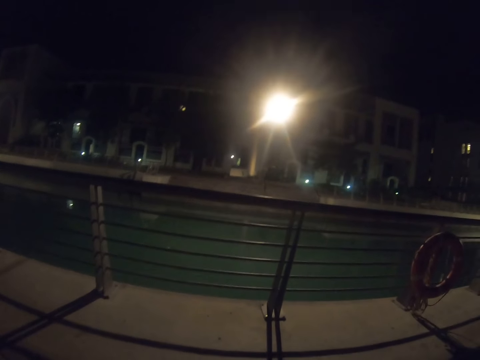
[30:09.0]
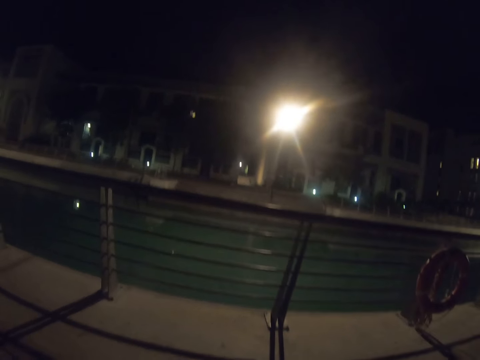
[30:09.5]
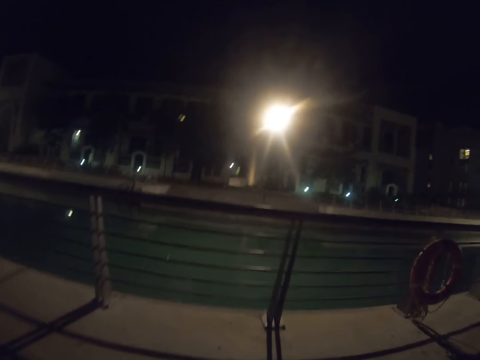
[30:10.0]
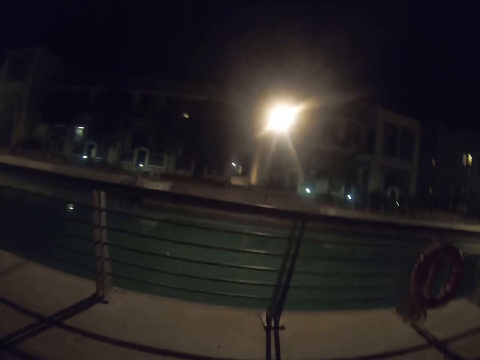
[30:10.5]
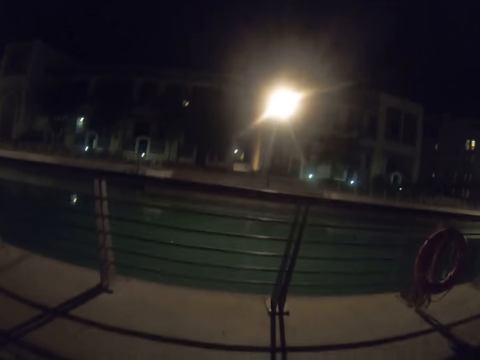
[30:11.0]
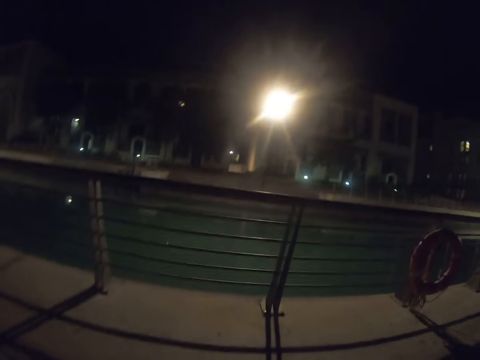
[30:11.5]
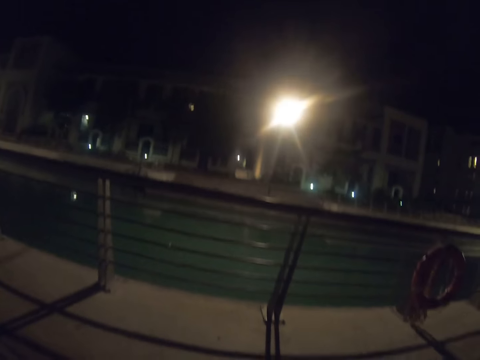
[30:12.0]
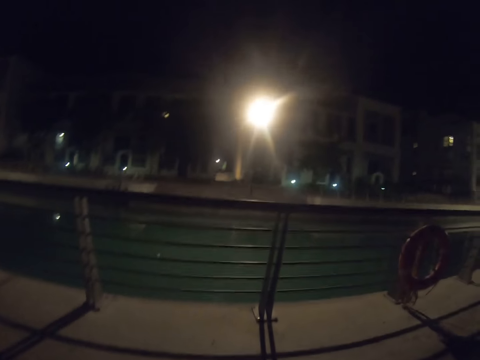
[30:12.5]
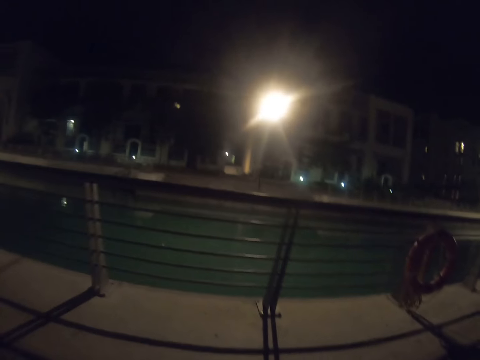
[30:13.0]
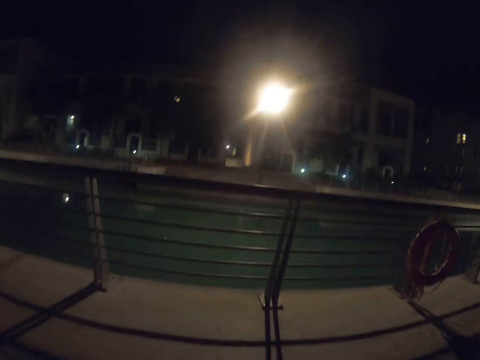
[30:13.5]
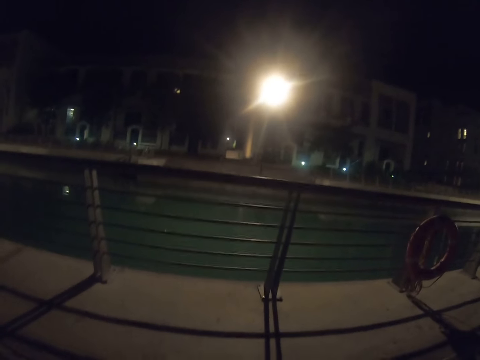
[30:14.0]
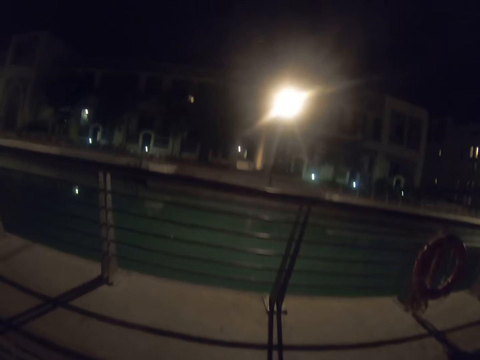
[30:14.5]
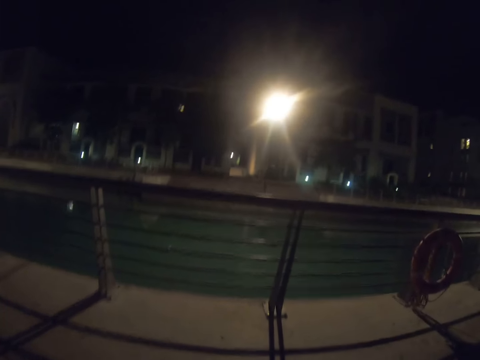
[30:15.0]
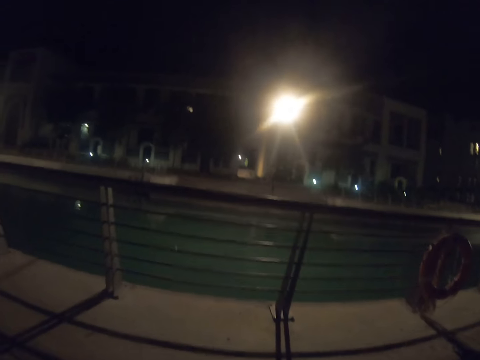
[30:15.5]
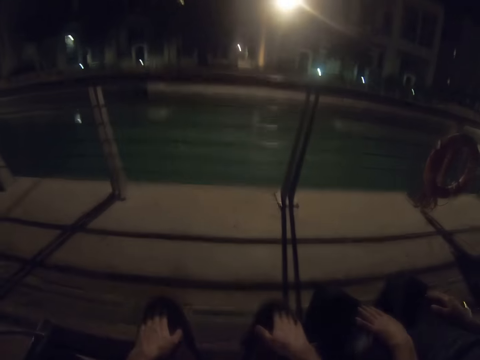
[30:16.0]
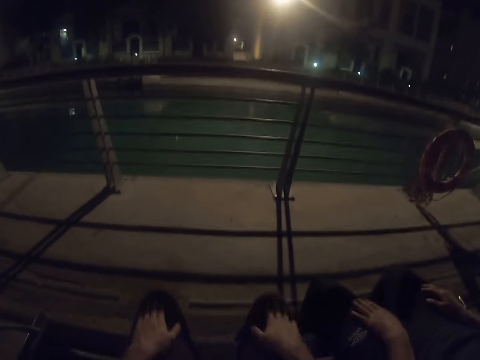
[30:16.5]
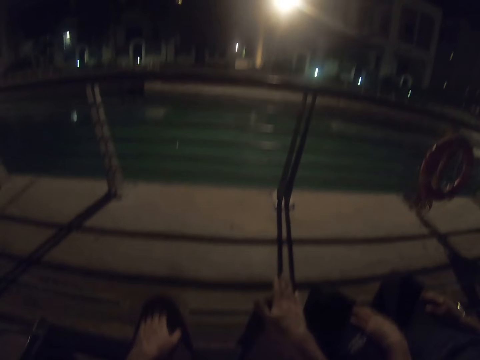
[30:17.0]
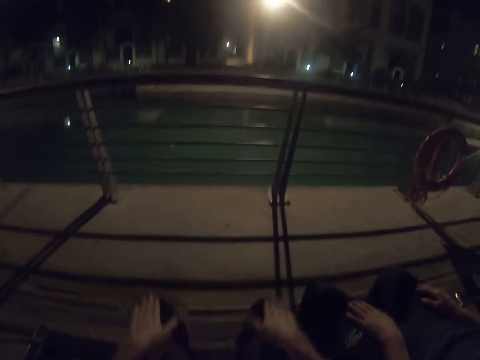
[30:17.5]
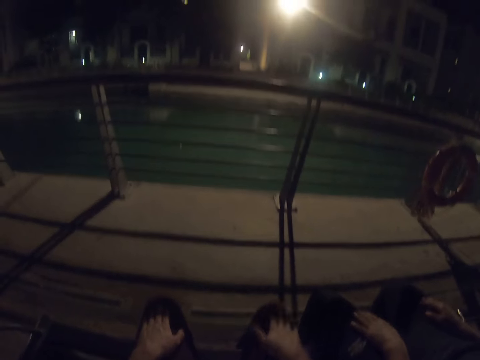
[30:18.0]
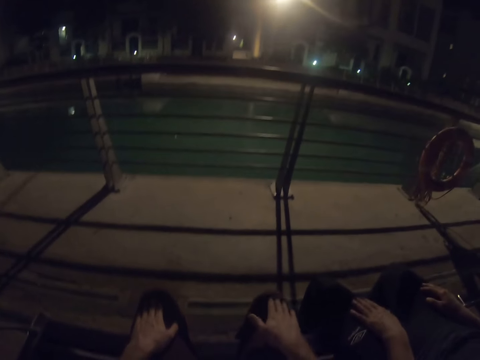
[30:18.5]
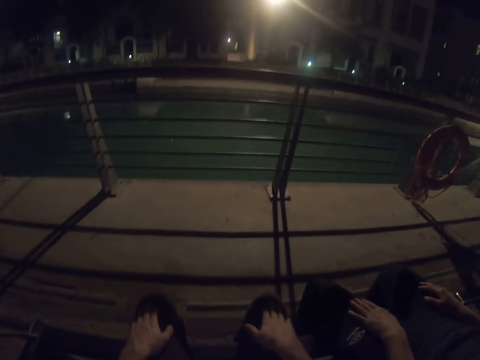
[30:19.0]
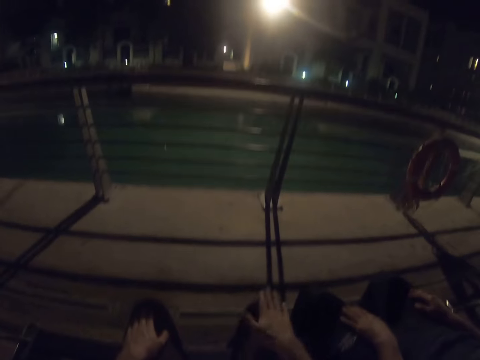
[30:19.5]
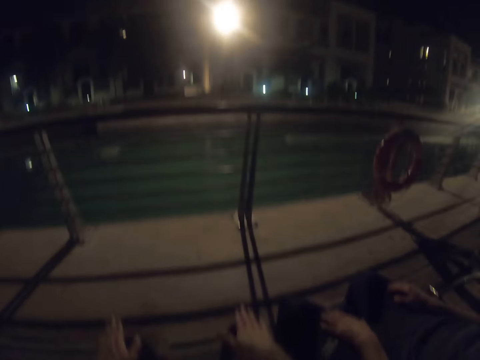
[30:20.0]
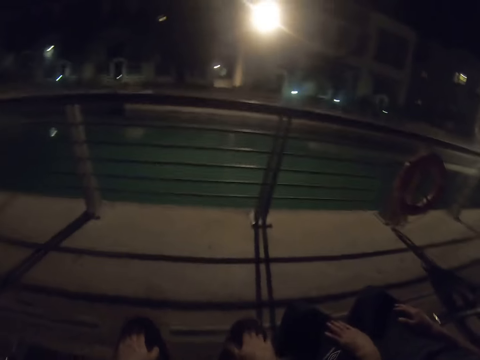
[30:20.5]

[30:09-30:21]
The camera wearer taps his thighs with his hands. A woman holds her thighs with her hands. The camera wearer taps his thighs with his hands.

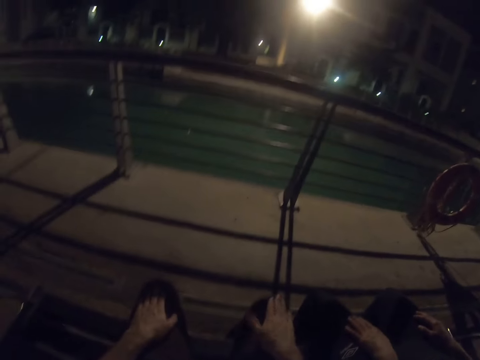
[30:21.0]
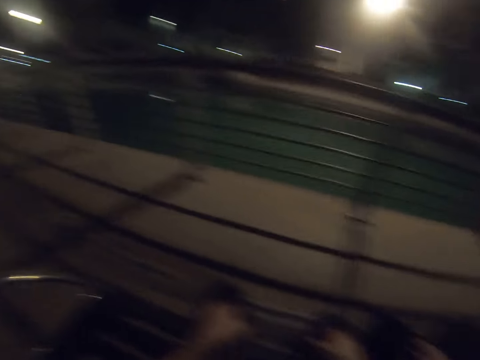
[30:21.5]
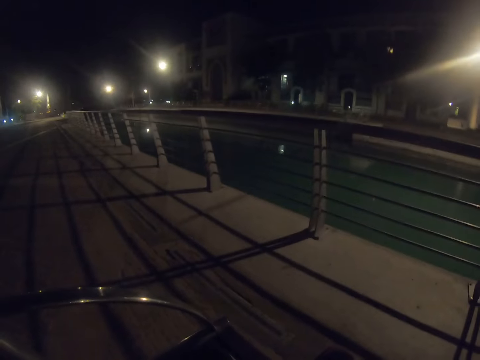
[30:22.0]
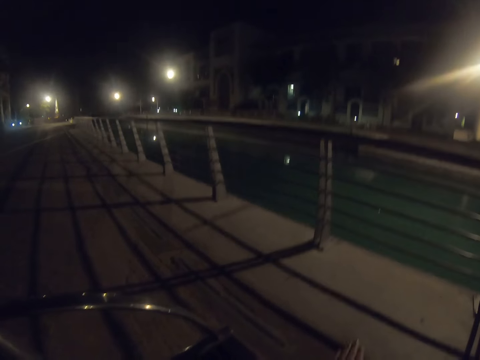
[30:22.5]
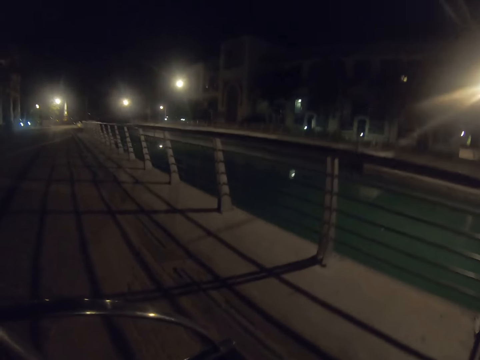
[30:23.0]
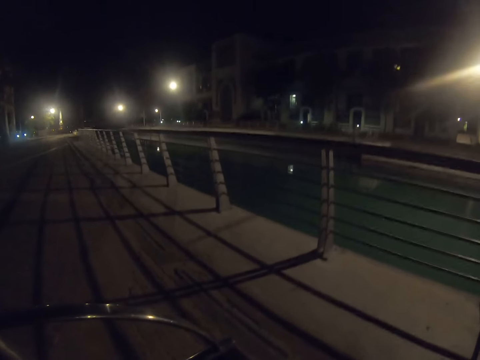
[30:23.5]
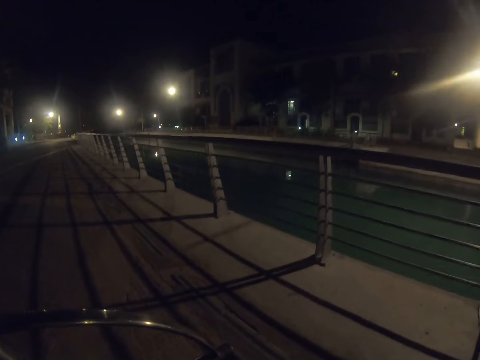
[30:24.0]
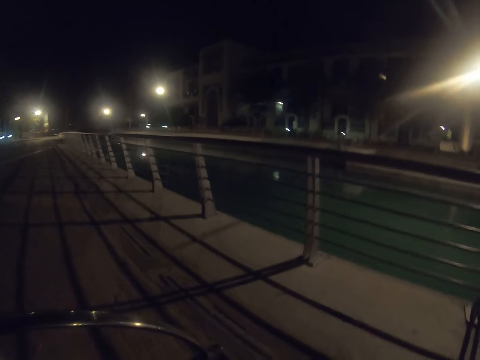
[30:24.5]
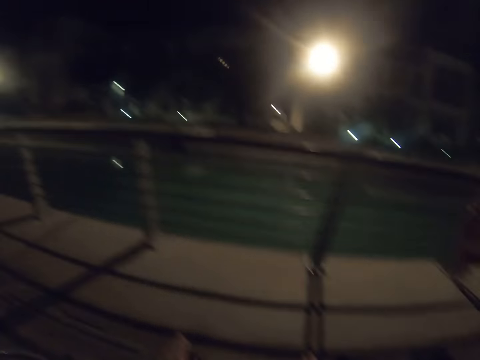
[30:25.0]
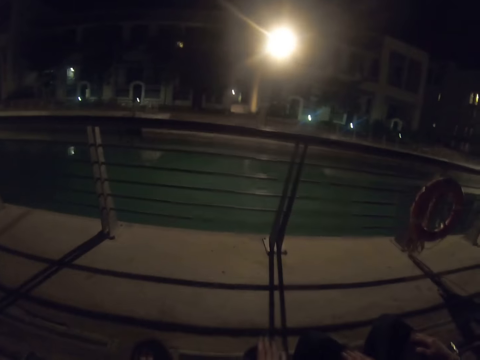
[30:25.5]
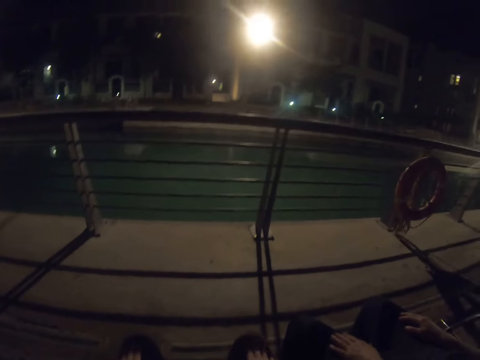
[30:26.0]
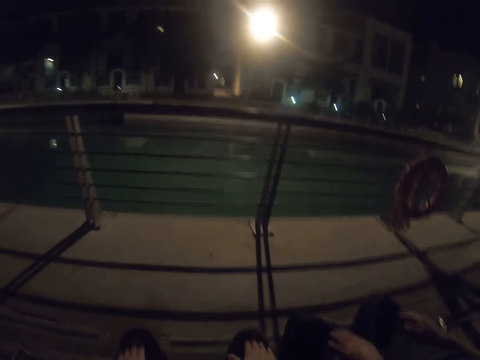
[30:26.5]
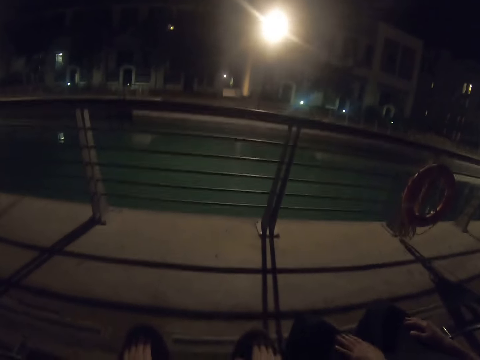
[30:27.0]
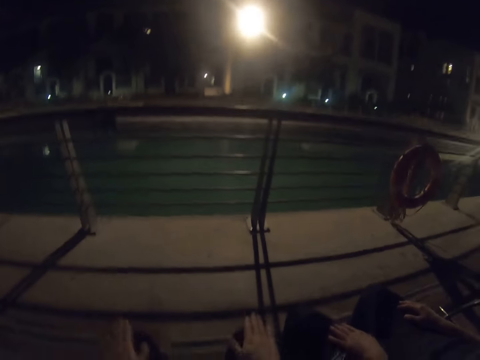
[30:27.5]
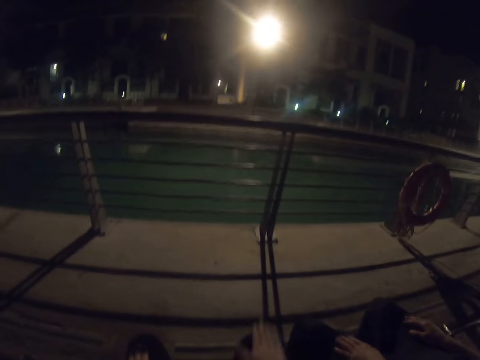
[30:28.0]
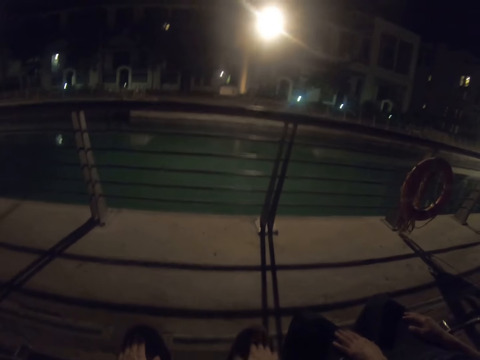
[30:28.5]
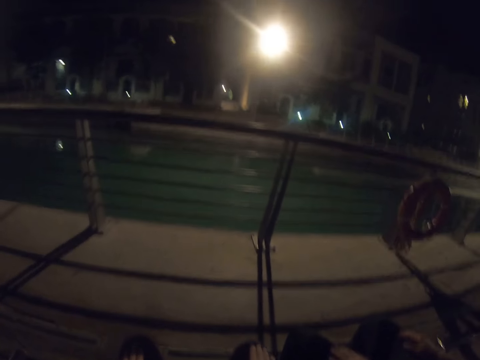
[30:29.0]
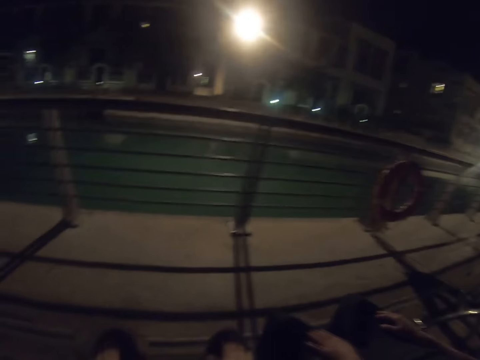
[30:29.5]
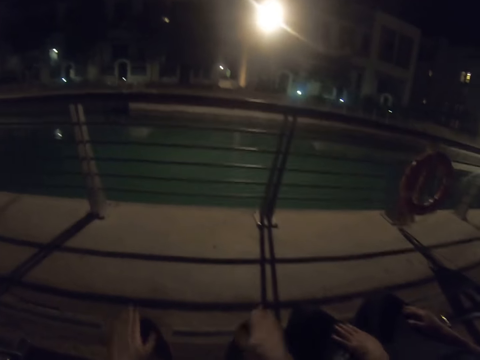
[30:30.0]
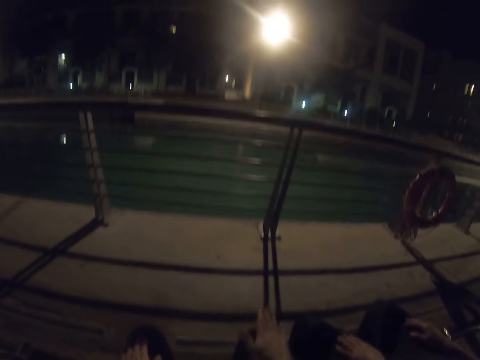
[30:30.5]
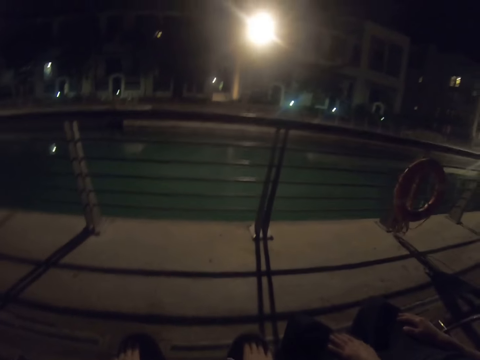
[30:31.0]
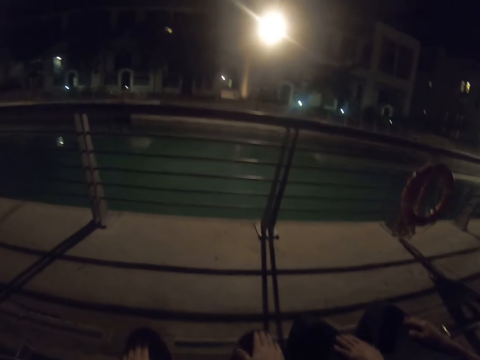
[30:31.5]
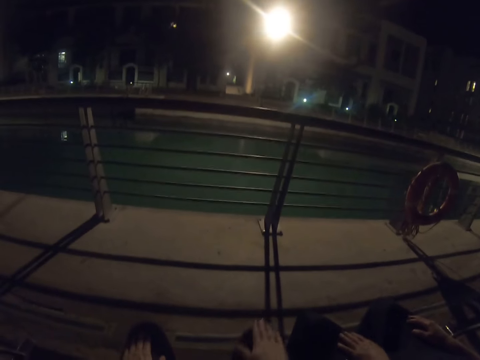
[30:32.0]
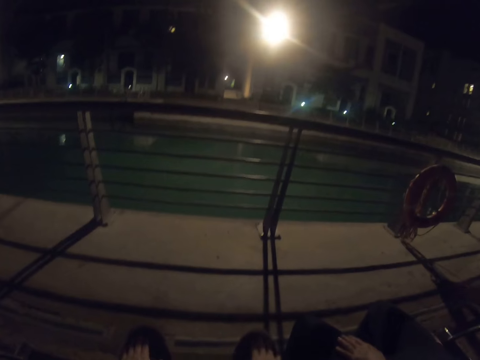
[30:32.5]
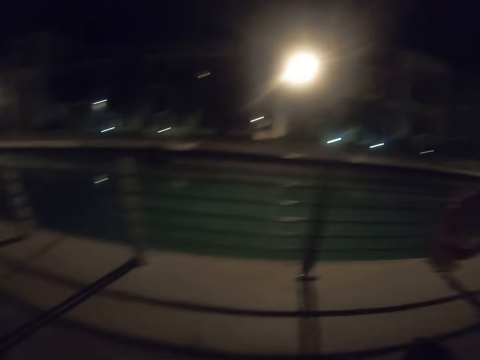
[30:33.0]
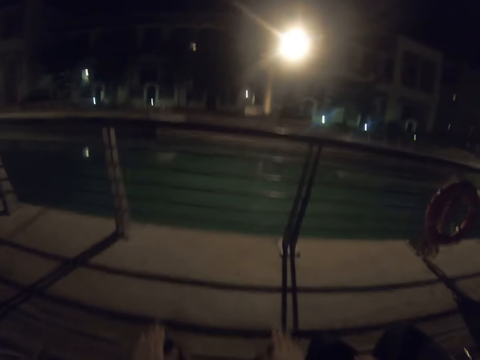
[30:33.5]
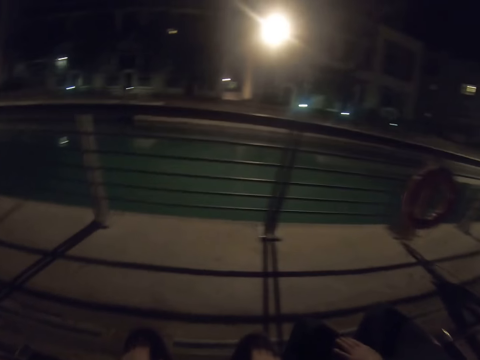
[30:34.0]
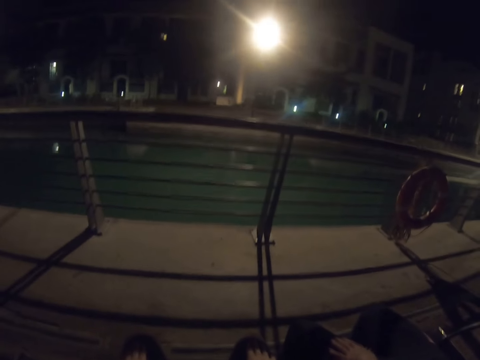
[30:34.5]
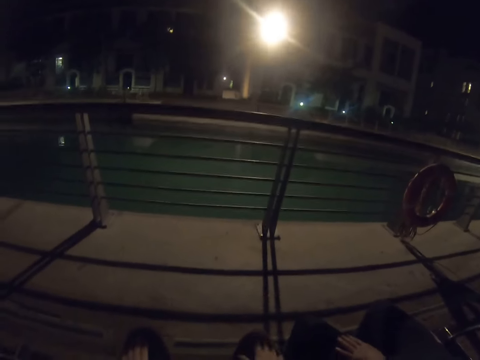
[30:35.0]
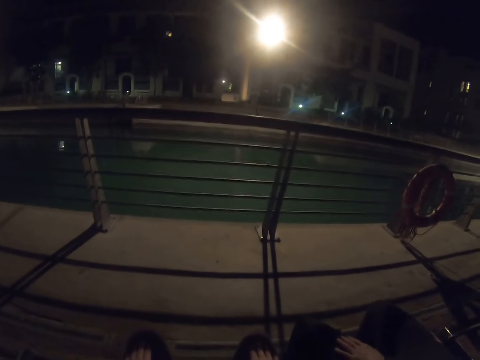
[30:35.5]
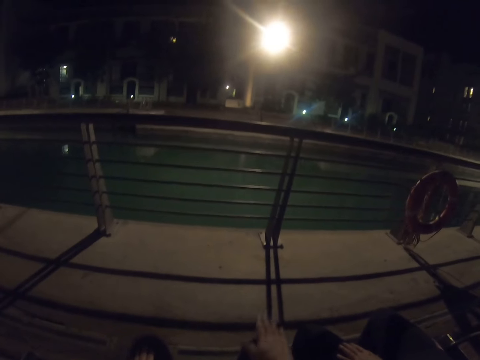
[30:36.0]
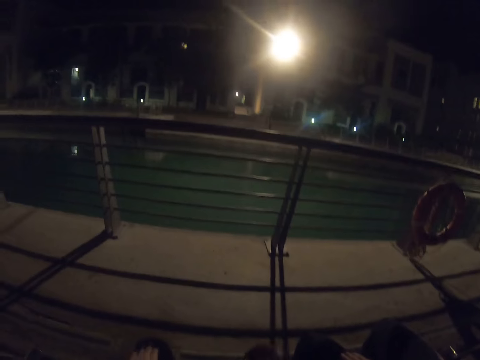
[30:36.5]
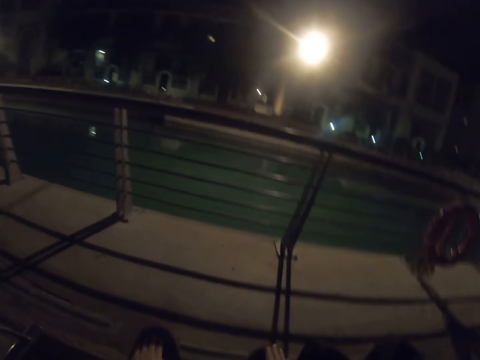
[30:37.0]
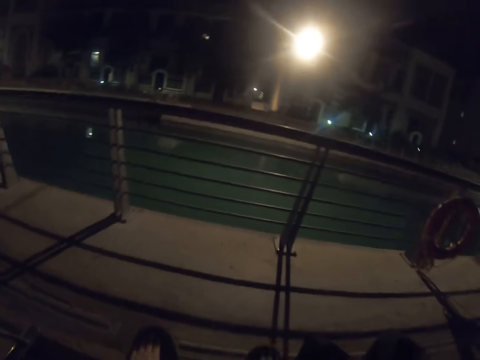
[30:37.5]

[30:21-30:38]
The camera wearer looks around the town. He taps his thighs with his hands. A woman holds her thighs with her hands.
